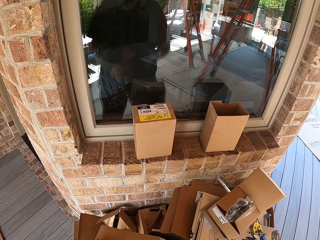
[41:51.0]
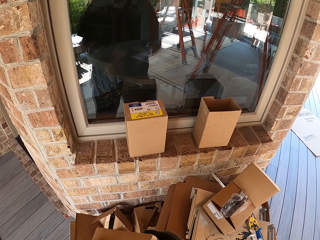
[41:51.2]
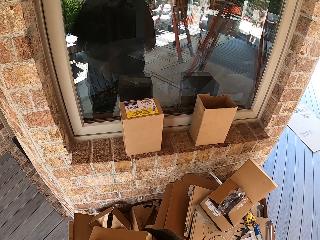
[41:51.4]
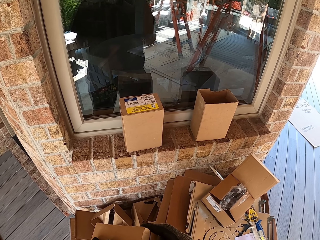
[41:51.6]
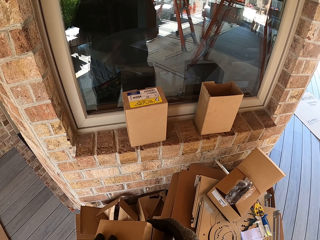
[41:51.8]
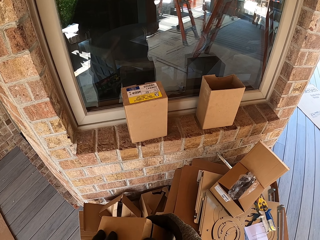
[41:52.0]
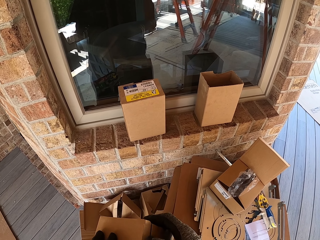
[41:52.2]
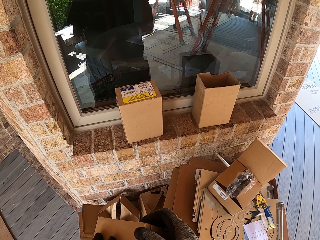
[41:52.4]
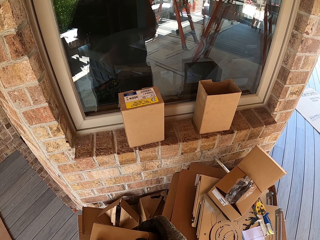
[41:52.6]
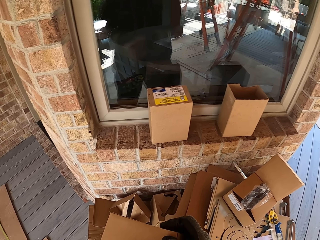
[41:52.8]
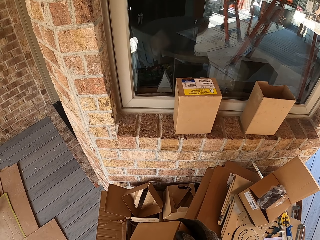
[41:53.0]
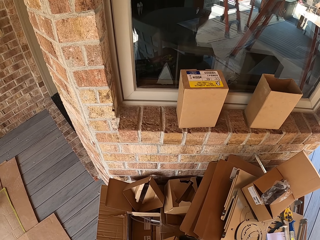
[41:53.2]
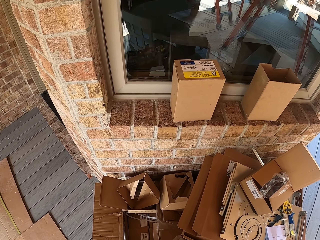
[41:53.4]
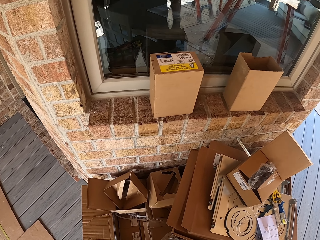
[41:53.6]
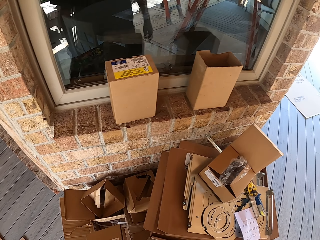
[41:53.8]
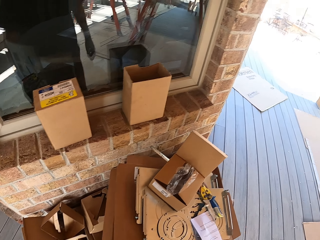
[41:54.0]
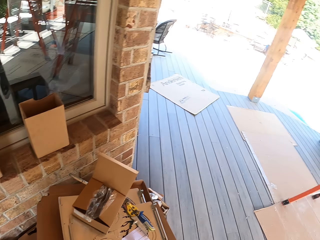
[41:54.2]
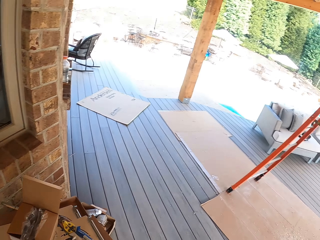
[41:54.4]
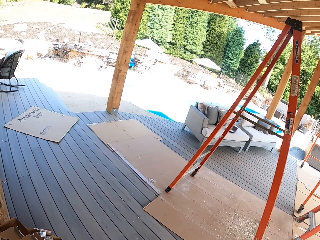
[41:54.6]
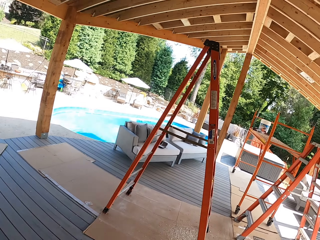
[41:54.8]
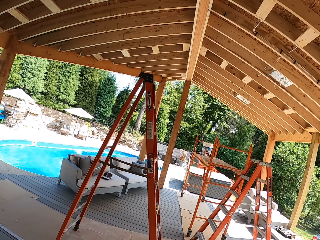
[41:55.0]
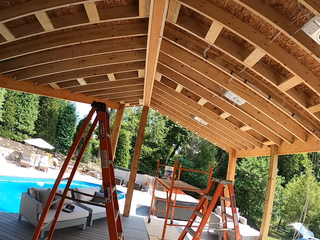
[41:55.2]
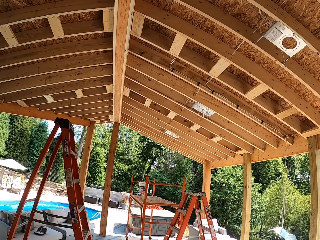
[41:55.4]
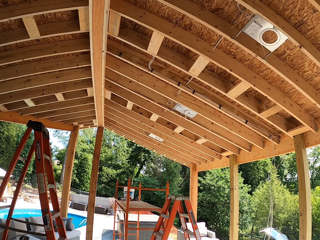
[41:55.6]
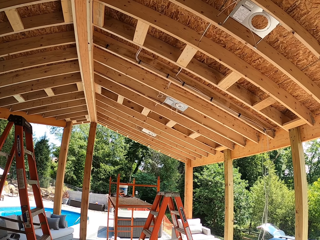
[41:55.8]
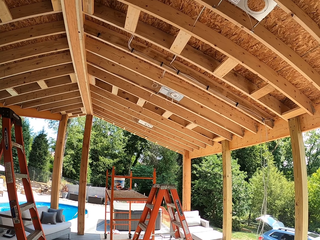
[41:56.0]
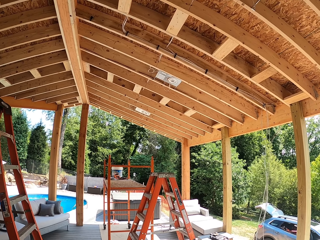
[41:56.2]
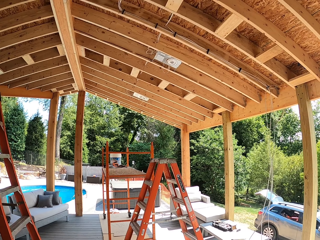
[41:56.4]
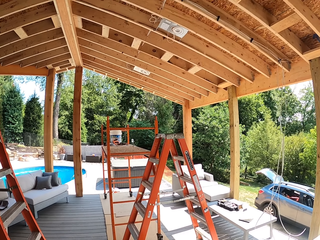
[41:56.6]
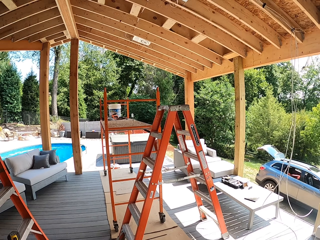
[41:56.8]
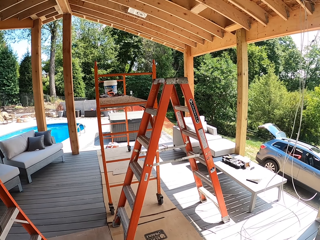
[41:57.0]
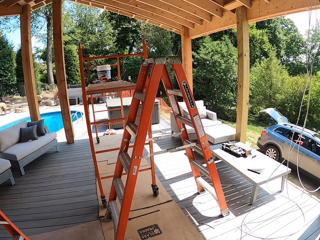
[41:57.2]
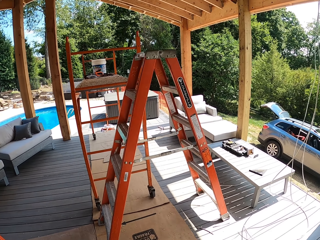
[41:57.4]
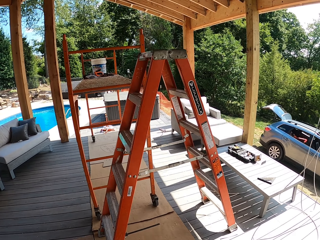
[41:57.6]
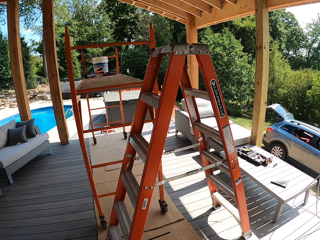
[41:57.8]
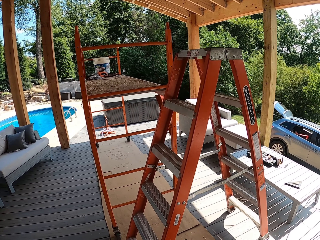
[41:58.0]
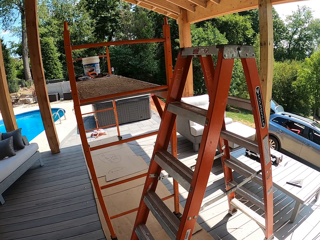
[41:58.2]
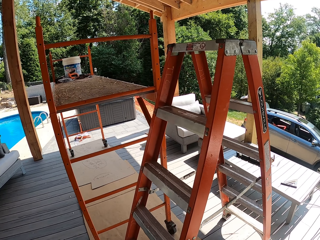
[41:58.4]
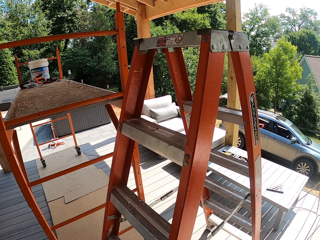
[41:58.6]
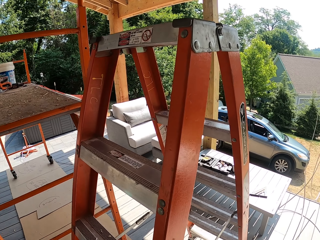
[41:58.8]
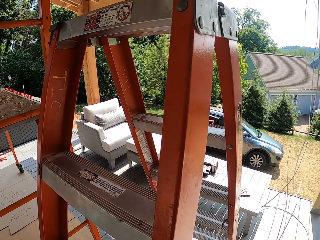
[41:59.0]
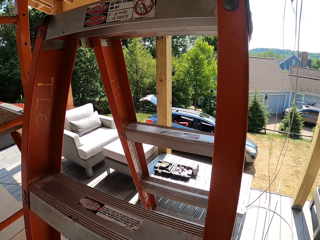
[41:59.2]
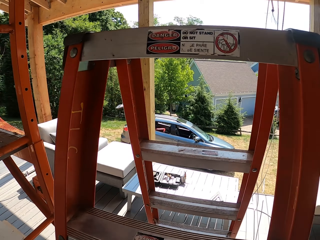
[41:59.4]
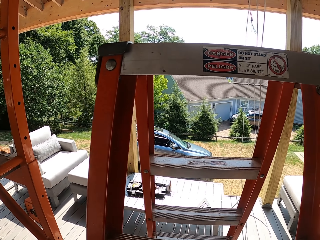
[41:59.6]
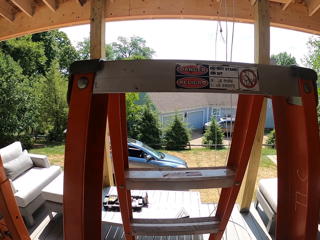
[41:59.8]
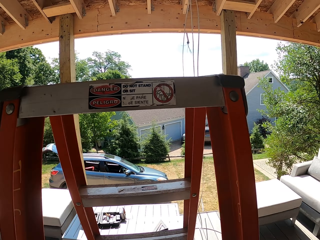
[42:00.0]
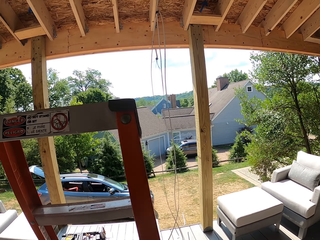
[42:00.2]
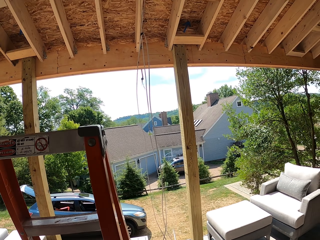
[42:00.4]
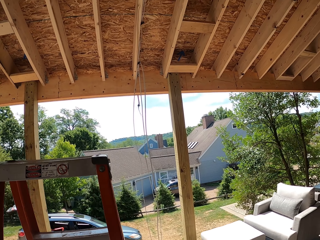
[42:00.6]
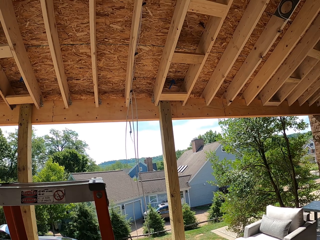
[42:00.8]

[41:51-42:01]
The camera wearer closes the carton box. They turn around and walk towards the ladder.

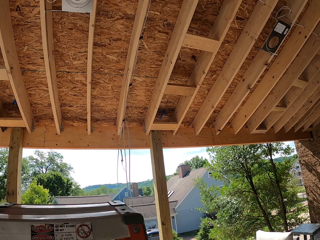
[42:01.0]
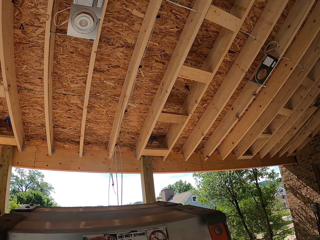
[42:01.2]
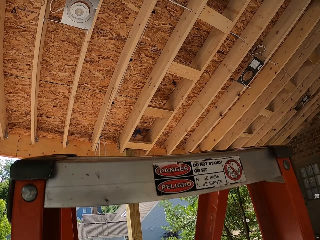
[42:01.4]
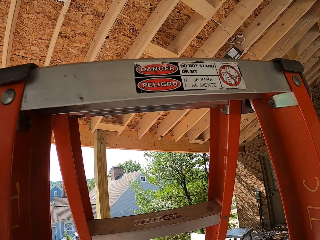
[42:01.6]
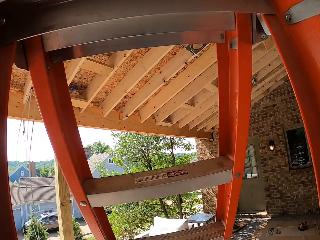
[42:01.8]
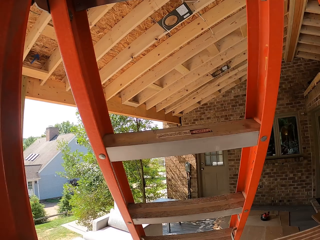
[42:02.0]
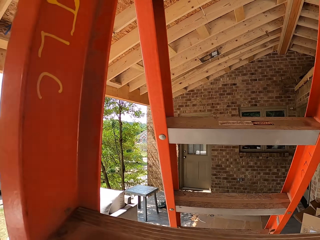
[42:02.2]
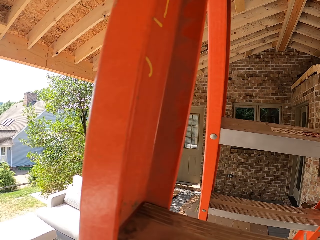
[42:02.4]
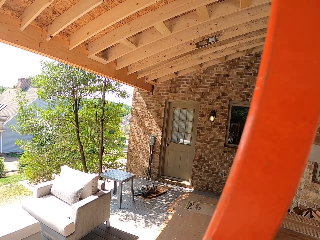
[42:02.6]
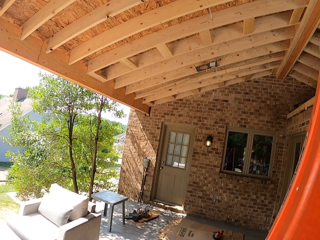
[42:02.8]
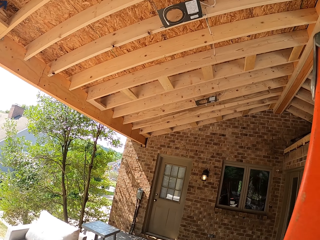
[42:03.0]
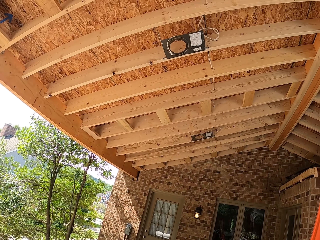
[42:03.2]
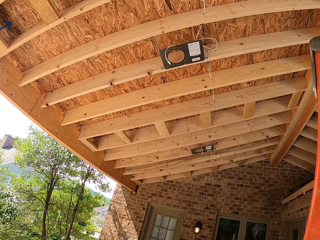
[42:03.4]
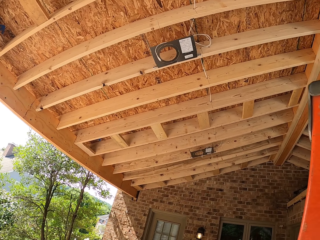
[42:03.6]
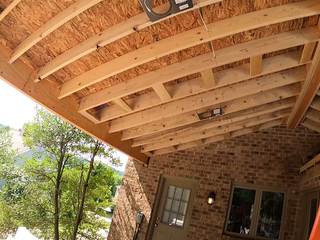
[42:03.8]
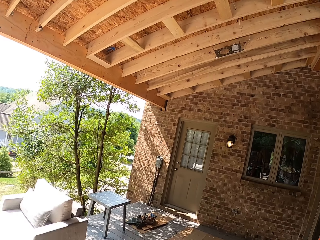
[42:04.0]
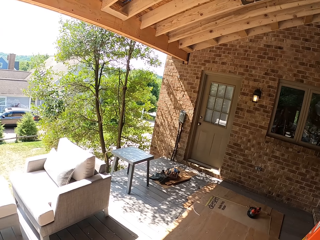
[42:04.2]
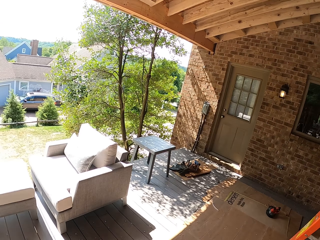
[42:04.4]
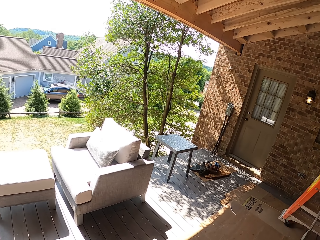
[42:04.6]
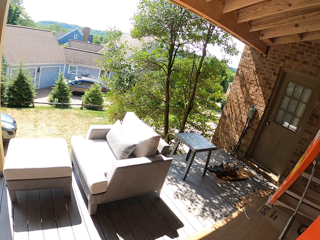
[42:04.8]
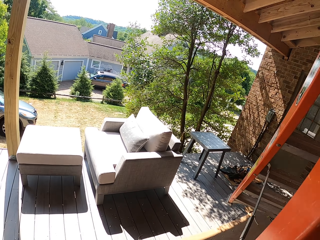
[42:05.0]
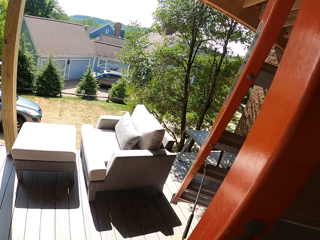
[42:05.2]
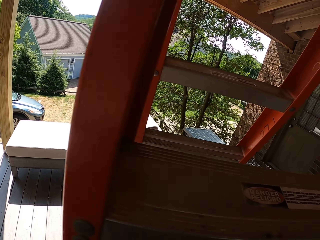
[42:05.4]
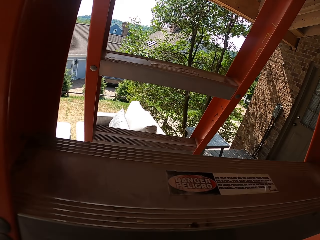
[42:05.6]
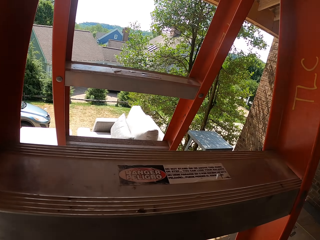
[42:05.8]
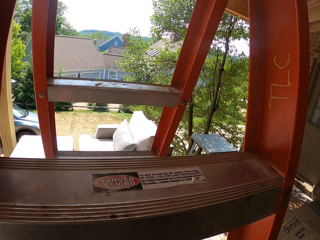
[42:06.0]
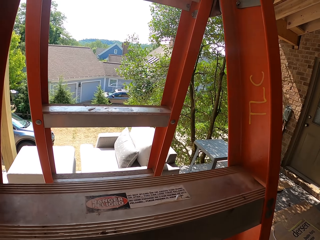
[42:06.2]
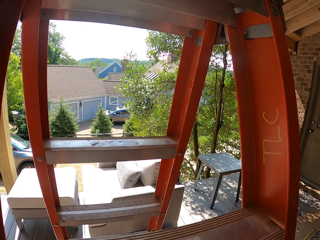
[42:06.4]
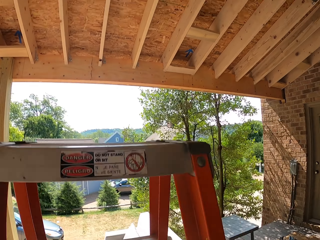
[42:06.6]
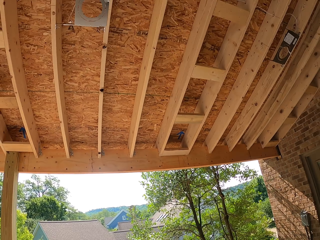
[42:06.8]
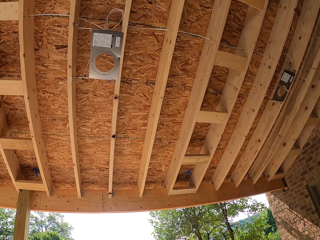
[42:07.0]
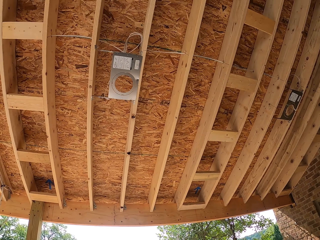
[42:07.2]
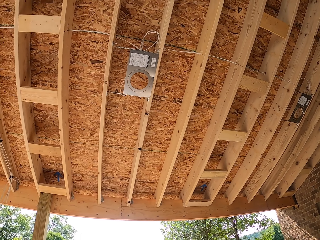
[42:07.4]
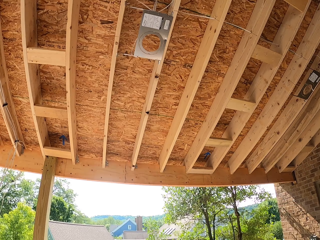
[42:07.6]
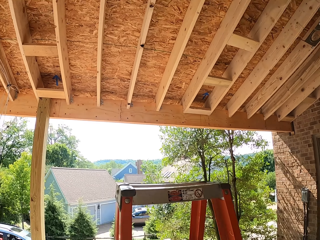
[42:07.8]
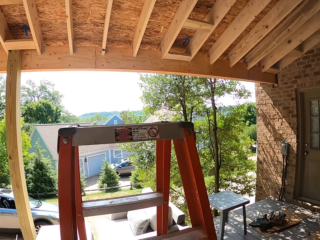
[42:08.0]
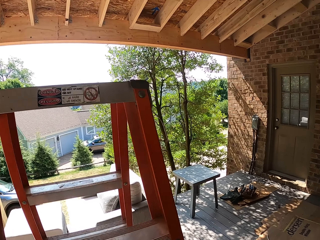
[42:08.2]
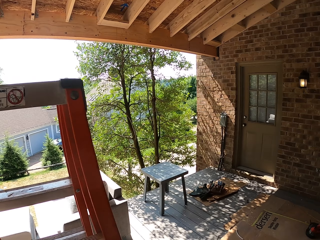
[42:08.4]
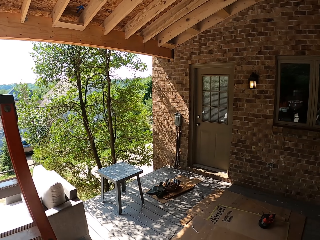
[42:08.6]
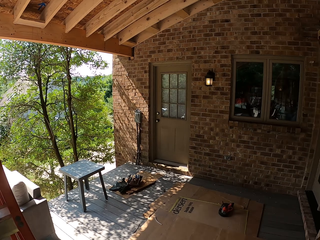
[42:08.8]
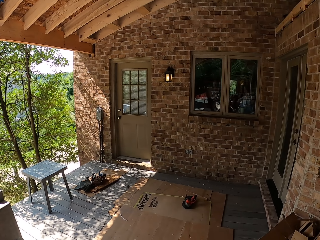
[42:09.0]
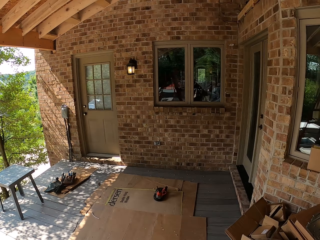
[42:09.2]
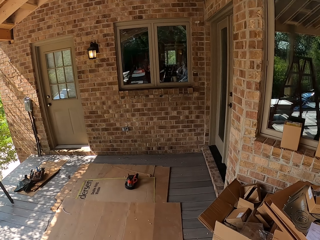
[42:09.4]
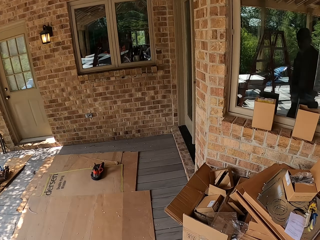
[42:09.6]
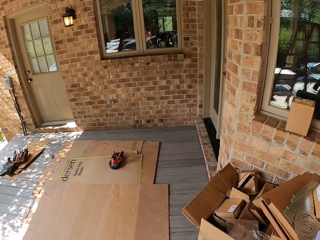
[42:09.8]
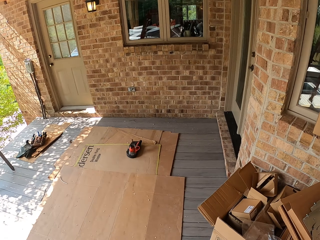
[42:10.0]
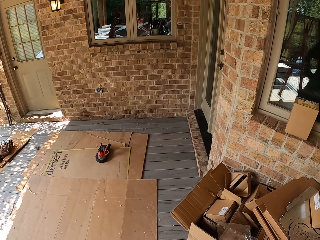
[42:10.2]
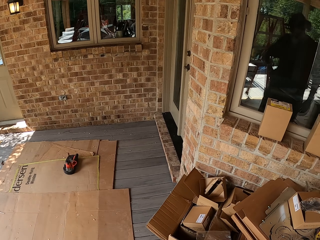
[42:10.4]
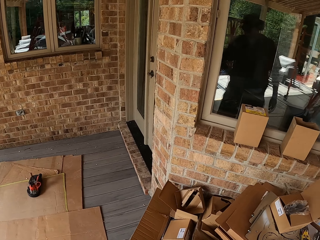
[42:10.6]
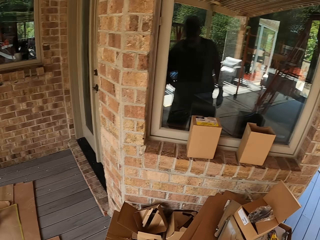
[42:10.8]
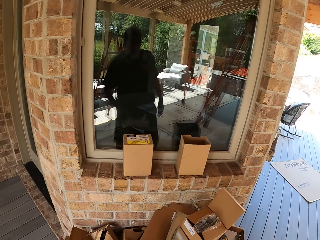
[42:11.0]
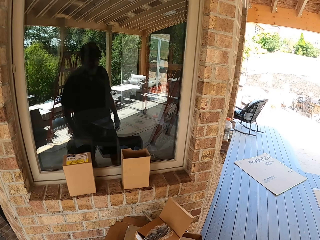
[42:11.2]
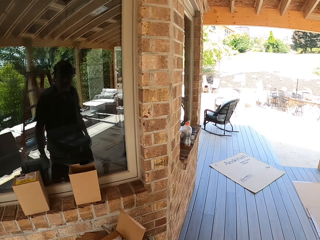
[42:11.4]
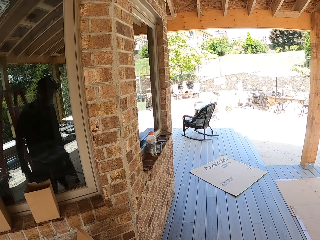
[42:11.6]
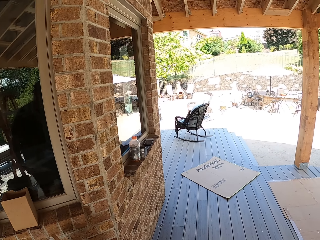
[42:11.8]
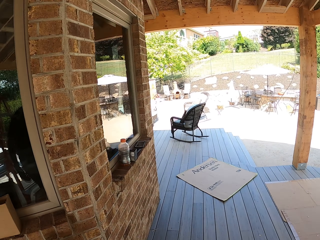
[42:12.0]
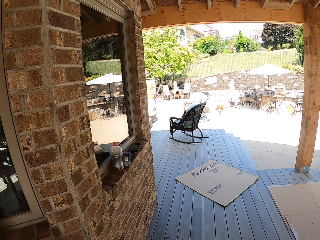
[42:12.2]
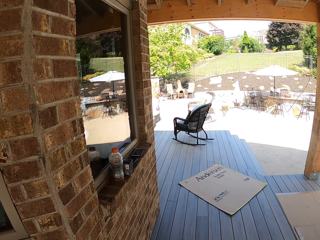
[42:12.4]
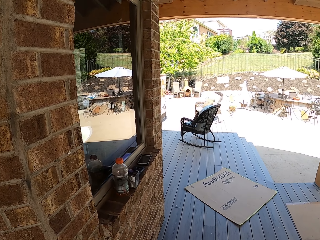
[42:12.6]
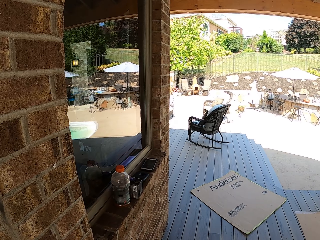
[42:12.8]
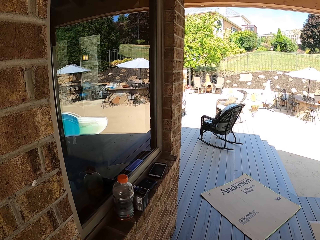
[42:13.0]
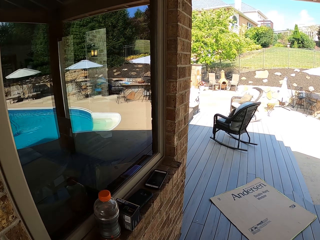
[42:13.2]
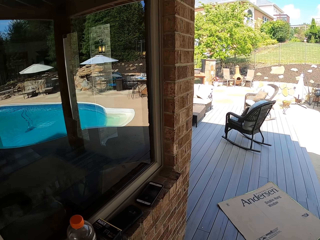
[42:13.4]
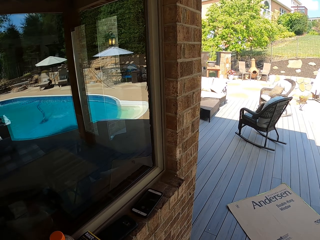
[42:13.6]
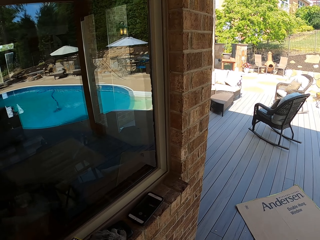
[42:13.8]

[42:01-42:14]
The camera wearer lifts the ladder. They move the ladder. They put the ladder down. They gaze at the ceiling. They walk towards the cellphone.
